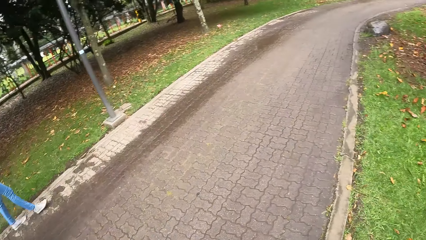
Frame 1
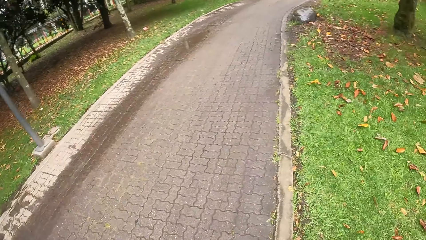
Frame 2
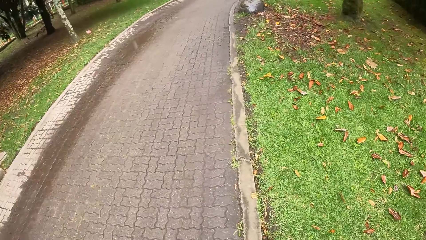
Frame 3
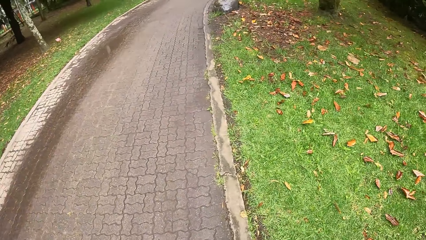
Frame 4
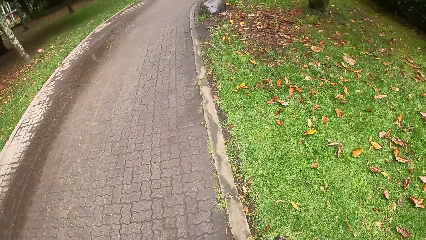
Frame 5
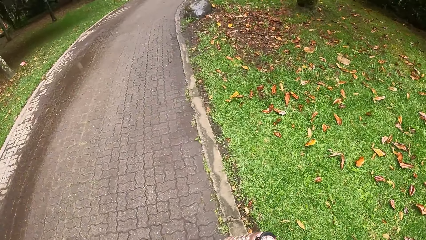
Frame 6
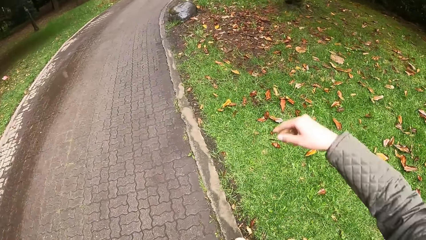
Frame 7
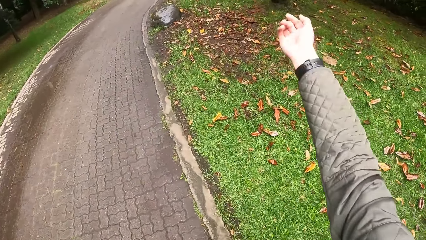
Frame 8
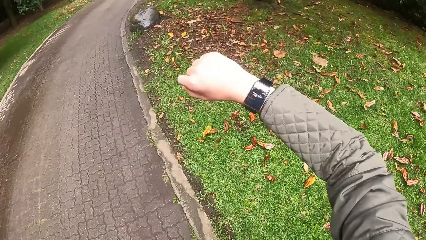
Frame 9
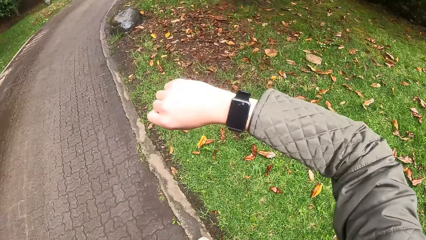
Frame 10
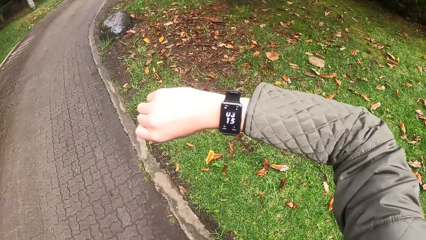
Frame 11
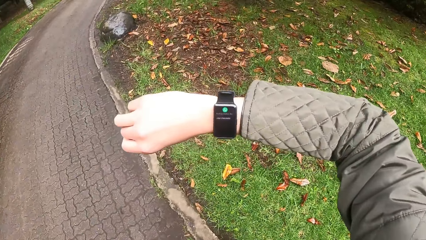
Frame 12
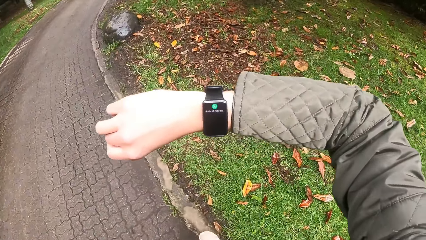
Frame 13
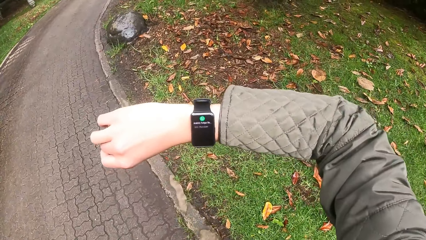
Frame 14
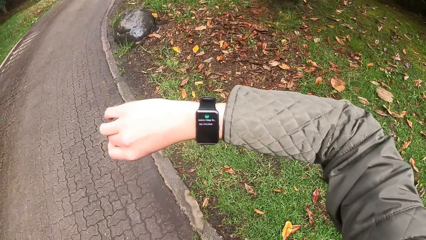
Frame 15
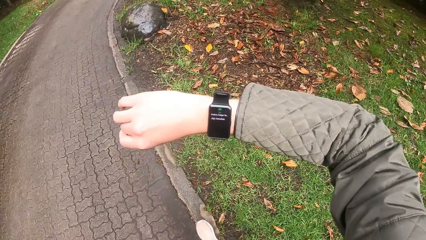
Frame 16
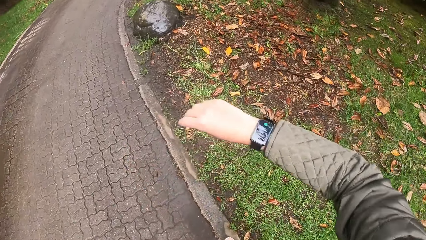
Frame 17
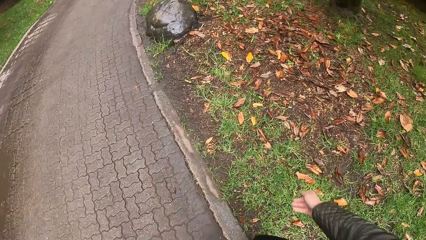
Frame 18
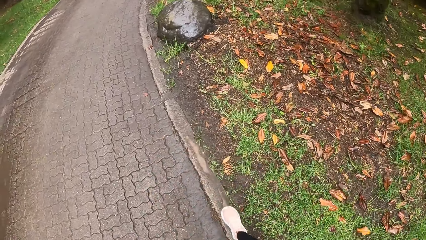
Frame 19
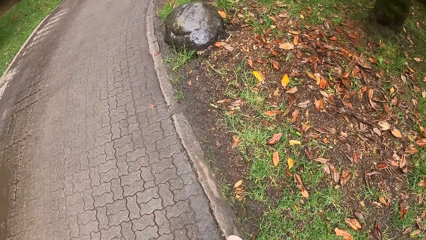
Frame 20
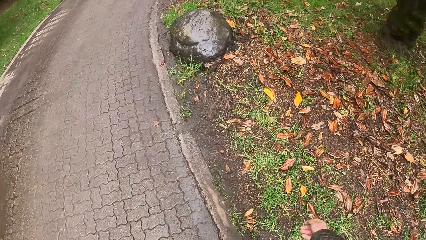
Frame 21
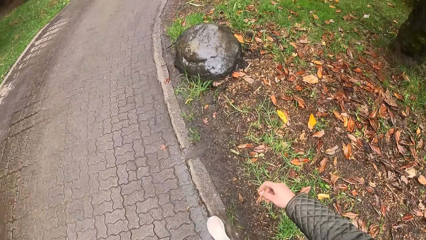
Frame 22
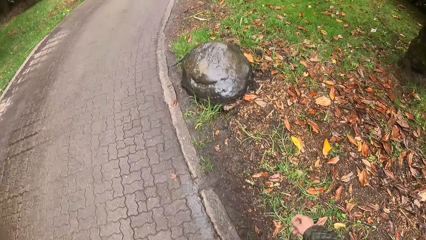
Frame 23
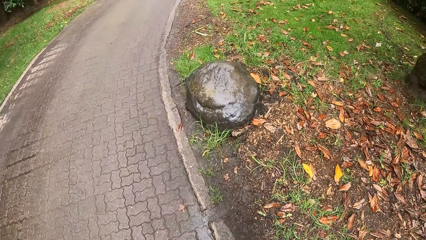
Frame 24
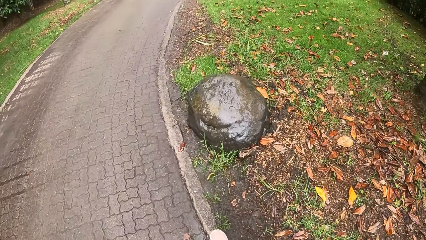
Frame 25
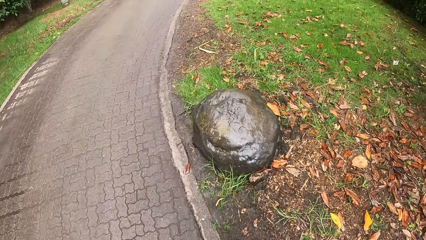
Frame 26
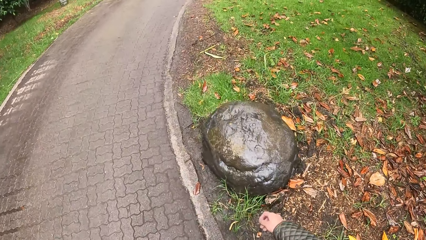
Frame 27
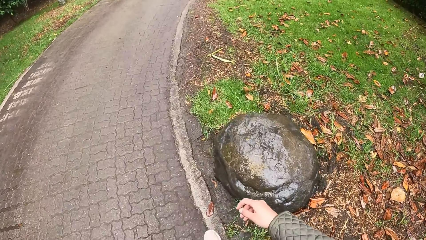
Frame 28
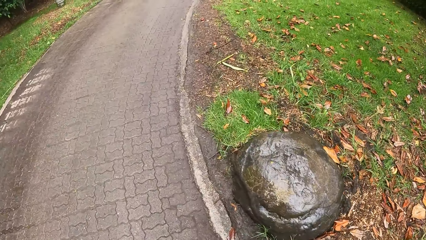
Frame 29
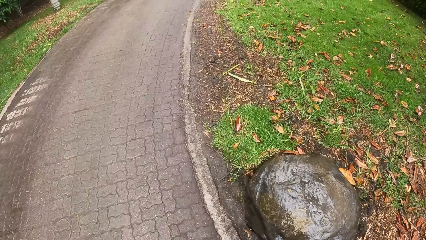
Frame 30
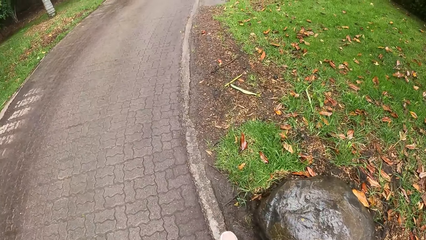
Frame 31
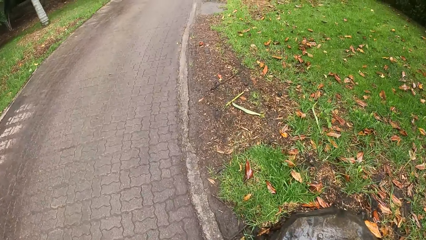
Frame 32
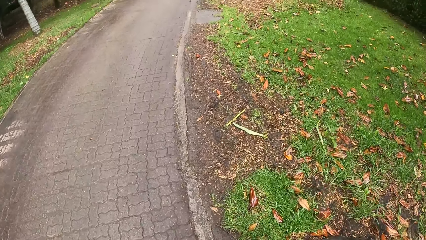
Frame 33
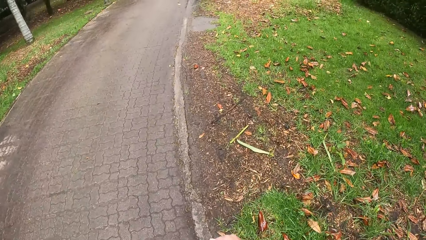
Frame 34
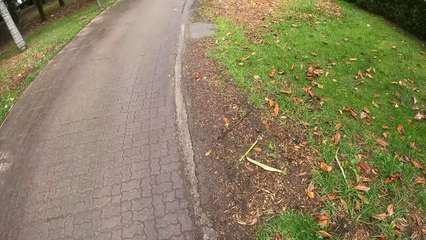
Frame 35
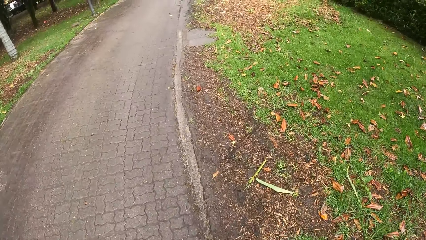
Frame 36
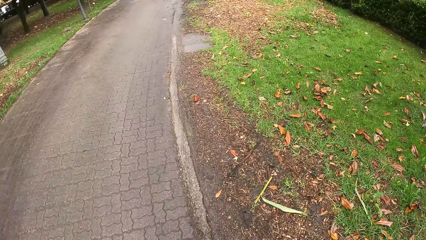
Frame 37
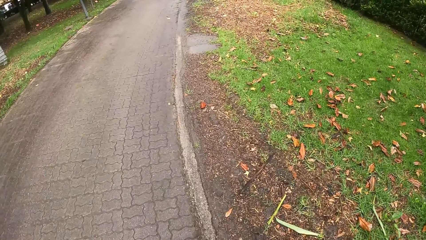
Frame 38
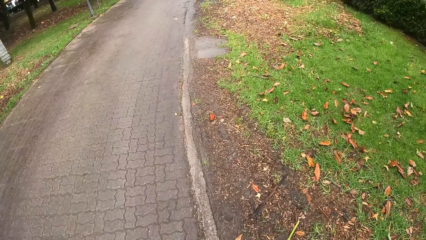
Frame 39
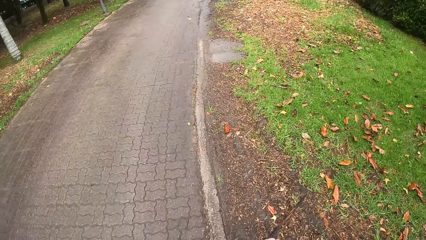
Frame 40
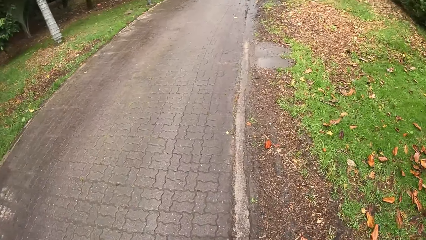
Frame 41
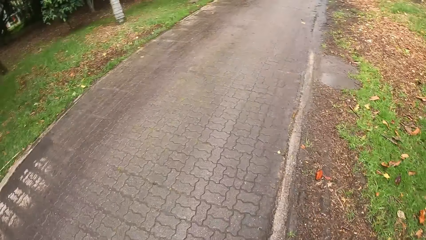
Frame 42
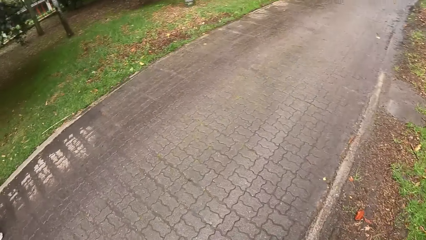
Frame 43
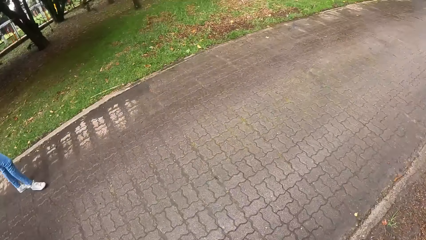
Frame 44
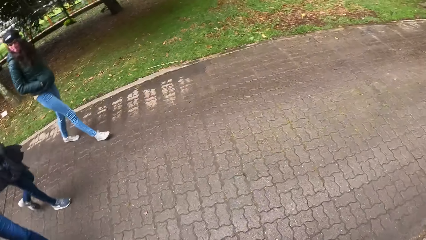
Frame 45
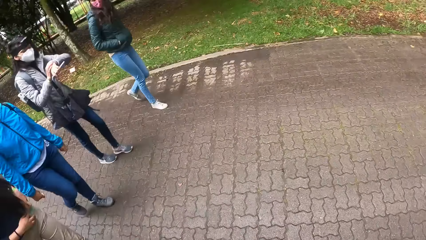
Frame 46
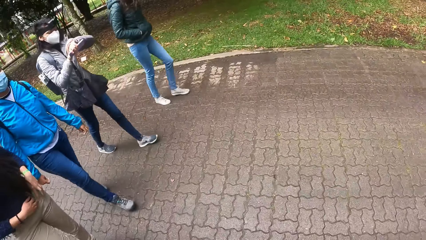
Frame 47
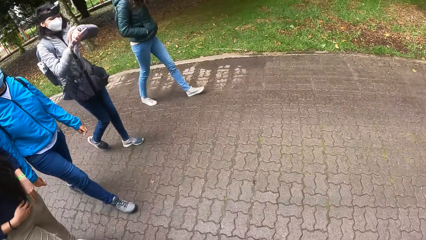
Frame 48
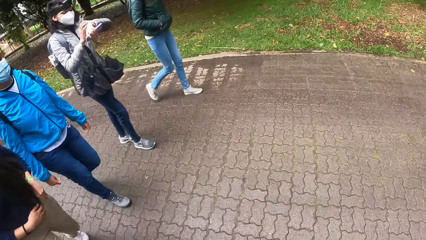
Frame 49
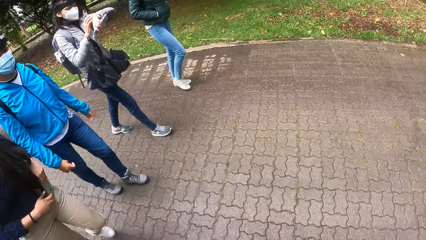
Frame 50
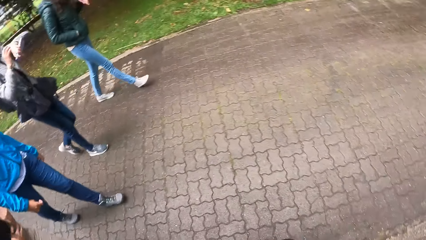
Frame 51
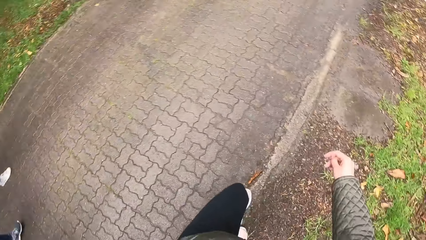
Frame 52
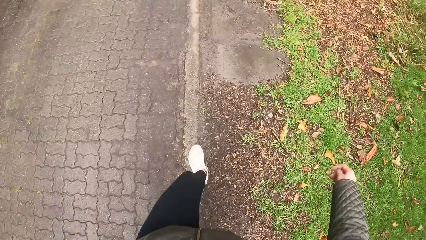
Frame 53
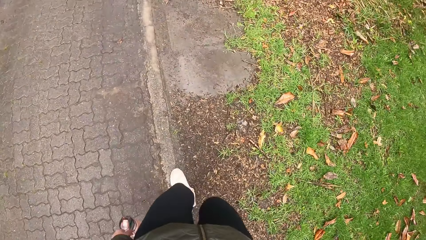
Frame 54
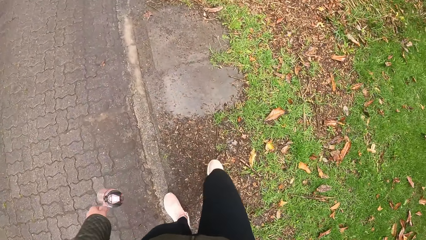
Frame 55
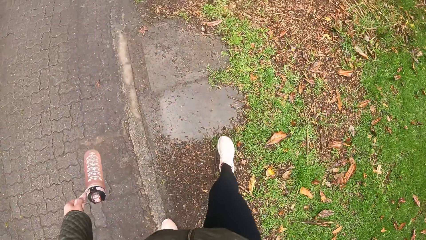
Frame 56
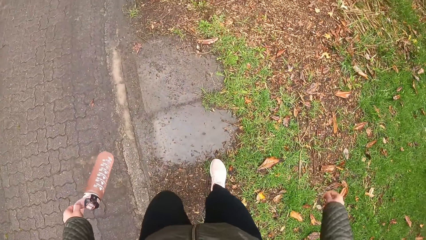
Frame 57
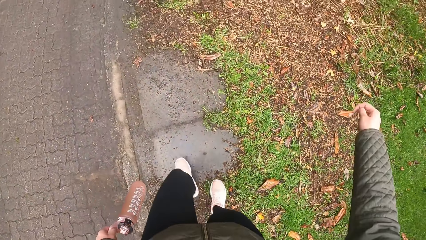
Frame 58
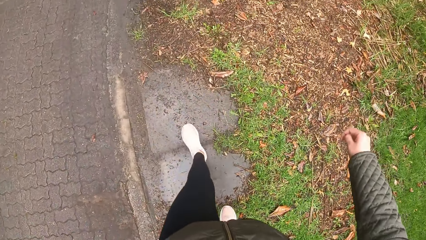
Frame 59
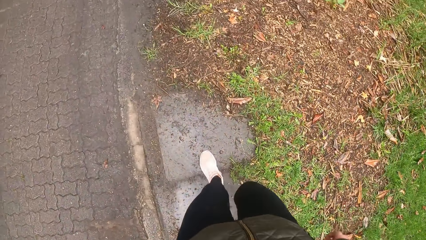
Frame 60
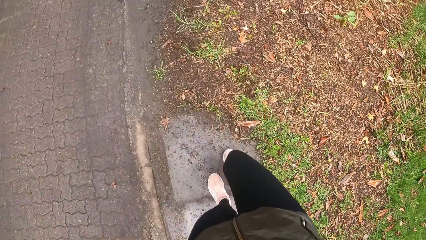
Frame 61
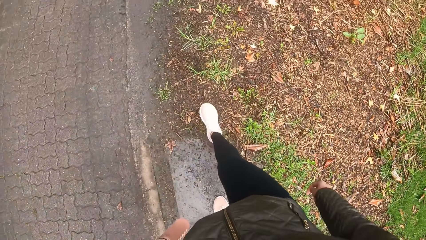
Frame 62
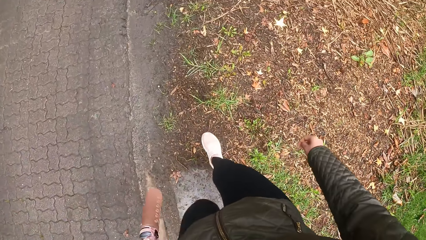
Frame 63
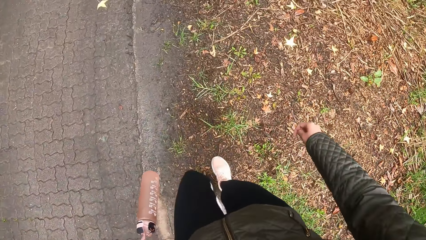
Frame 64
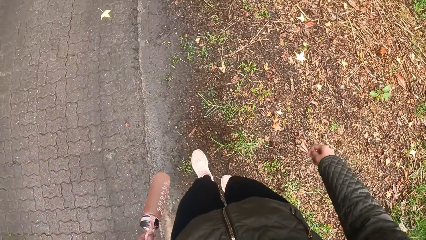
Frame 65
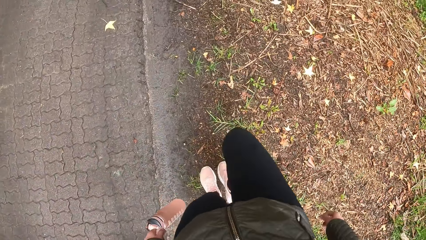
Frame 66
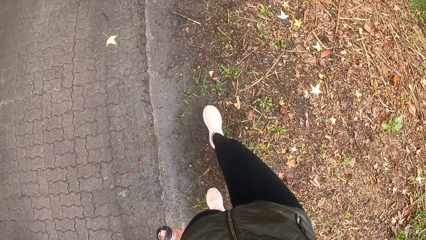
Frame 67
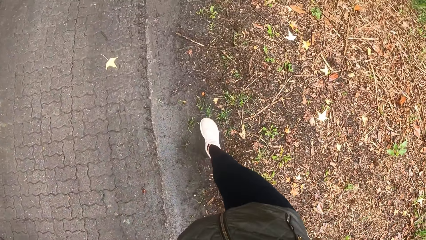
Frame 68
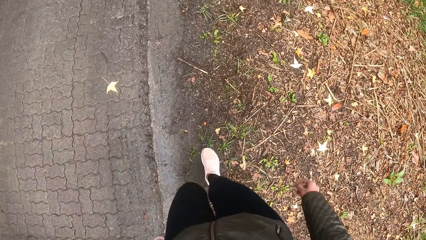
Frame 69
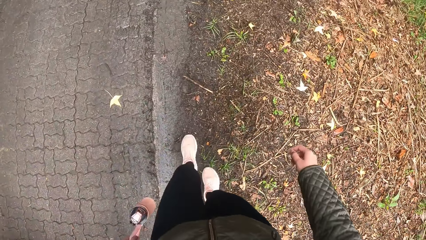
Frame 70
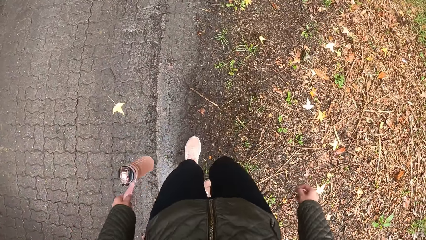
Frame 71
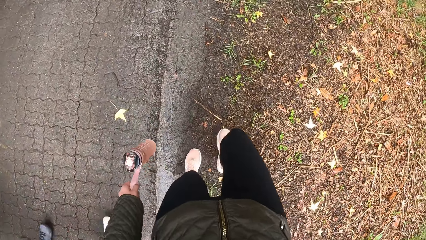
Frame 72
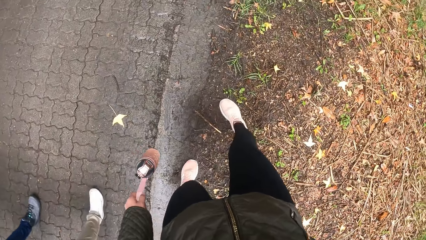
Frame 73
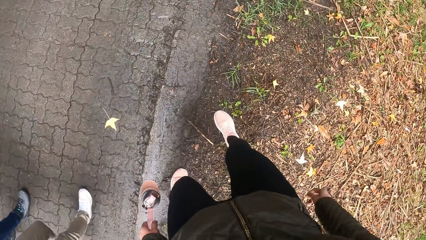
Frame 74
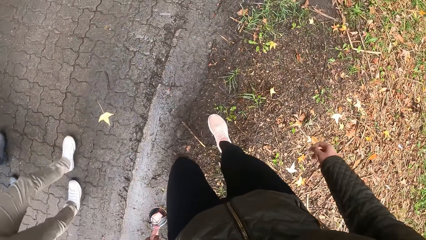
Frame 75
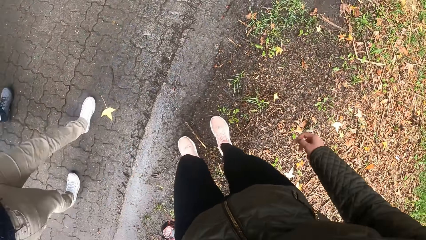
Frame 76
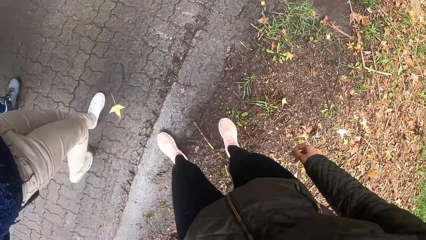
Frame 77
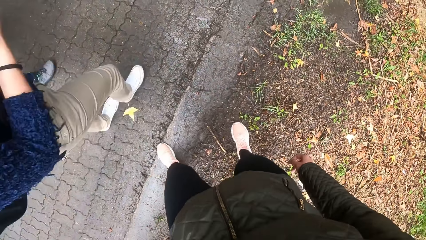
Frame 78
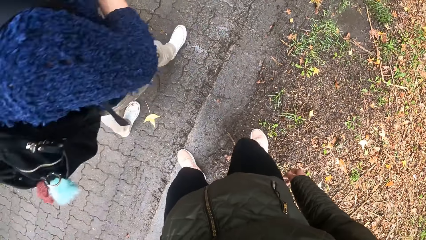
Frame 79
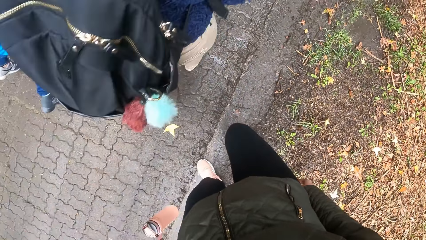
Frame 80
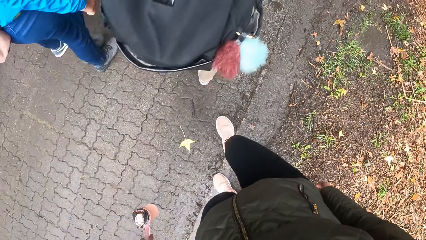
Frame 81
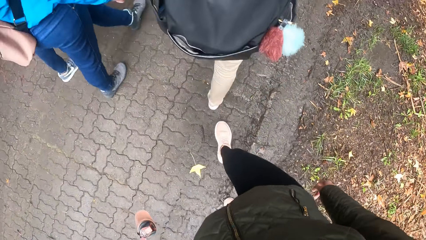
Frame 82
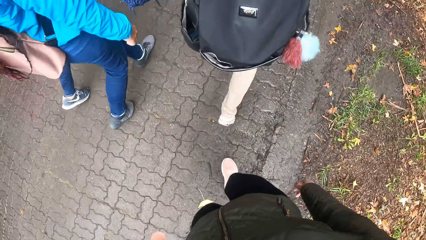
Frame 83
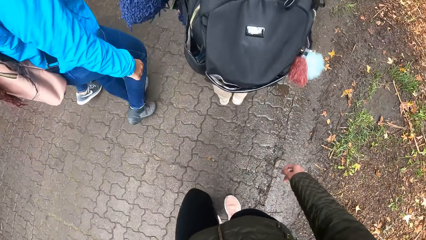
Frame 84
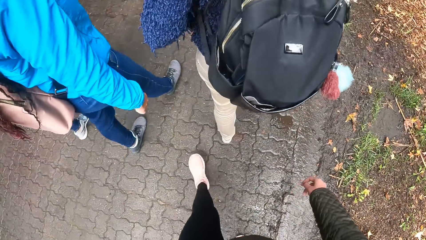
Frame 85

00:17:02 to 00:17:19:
The camera wearer checks the time on the wristwatch on her right wrist. The girl touches a wristwatch on her left wrist with her right hand.
